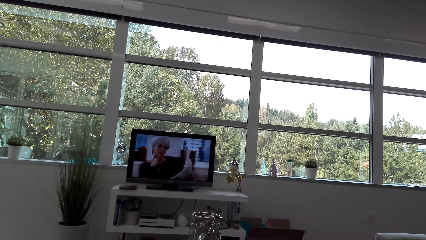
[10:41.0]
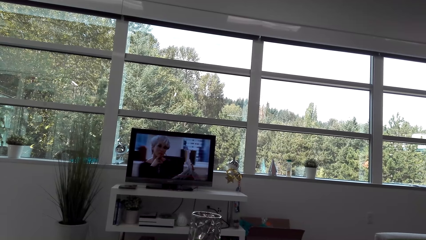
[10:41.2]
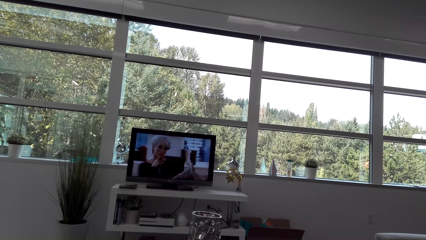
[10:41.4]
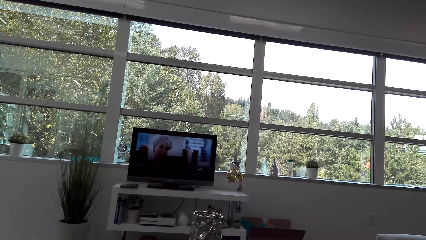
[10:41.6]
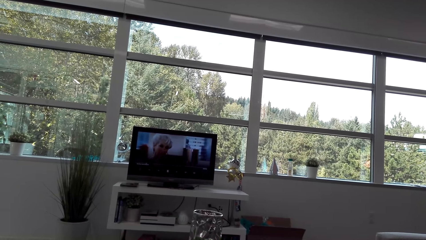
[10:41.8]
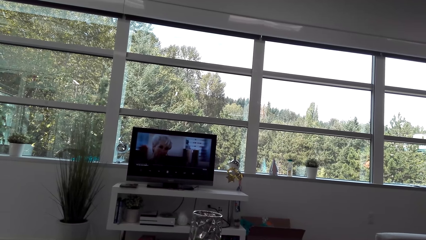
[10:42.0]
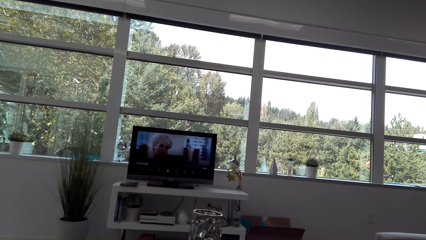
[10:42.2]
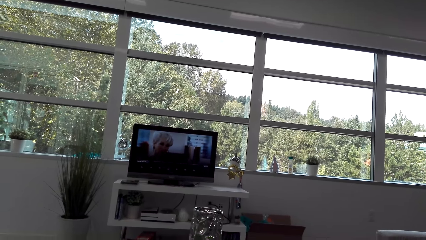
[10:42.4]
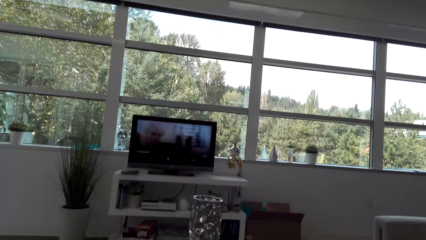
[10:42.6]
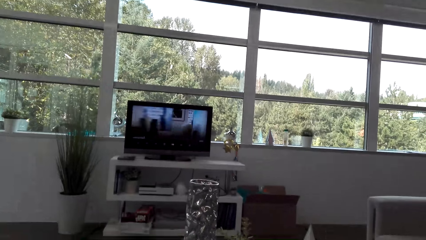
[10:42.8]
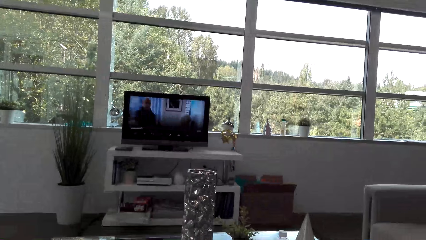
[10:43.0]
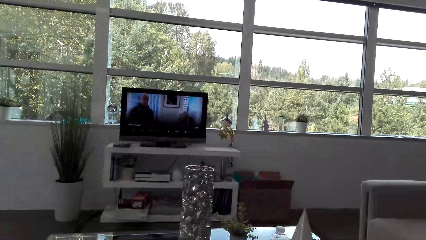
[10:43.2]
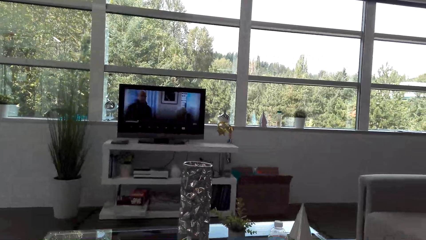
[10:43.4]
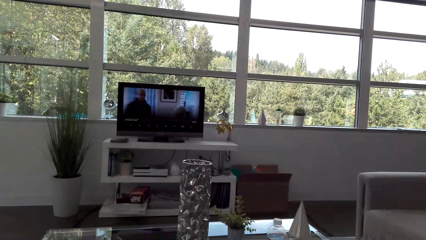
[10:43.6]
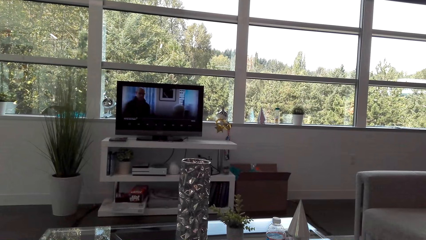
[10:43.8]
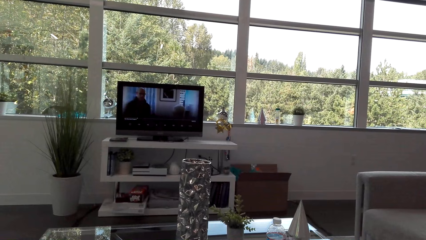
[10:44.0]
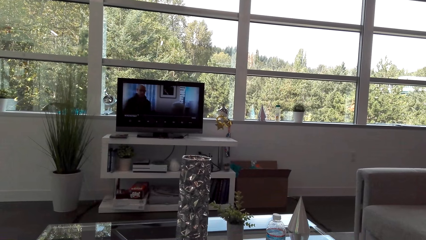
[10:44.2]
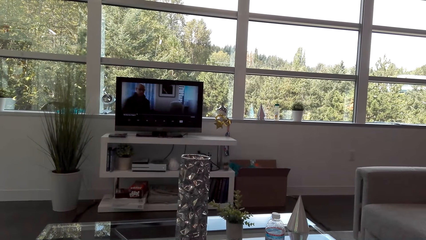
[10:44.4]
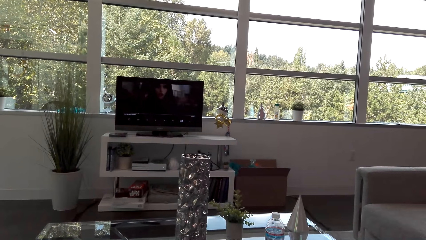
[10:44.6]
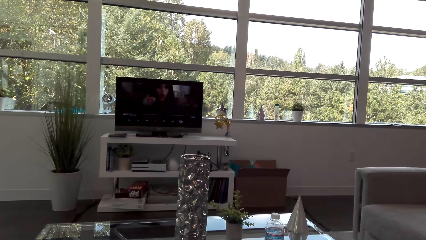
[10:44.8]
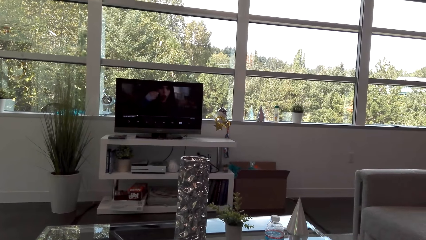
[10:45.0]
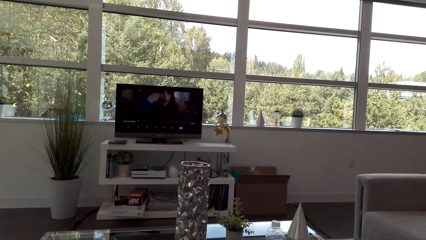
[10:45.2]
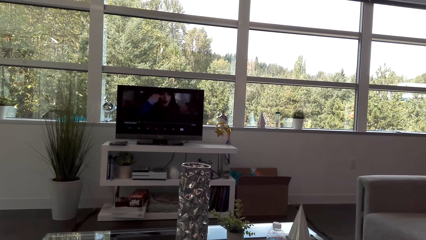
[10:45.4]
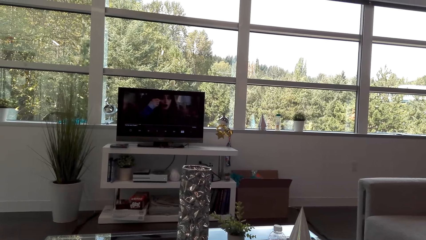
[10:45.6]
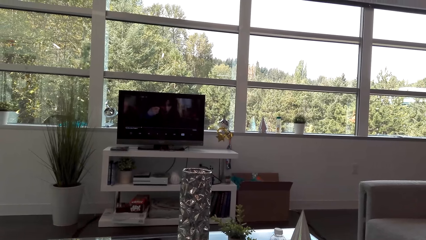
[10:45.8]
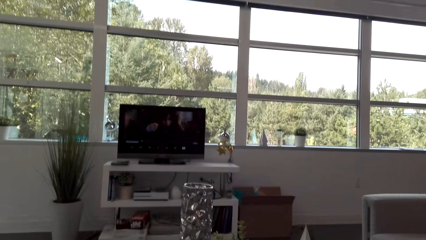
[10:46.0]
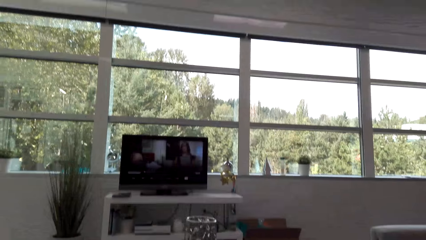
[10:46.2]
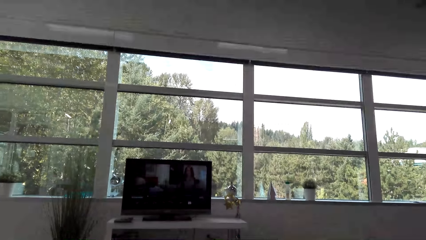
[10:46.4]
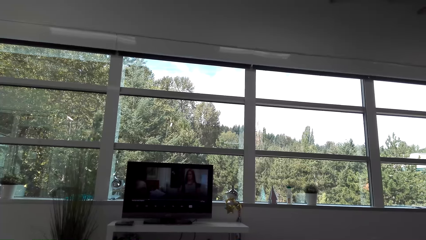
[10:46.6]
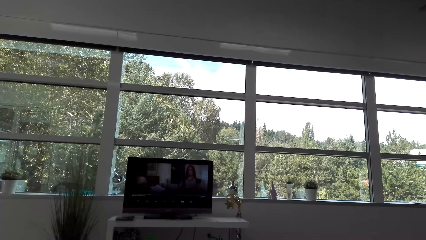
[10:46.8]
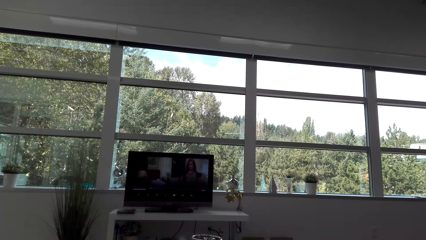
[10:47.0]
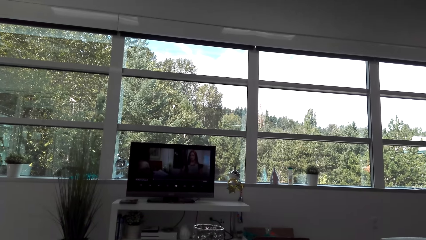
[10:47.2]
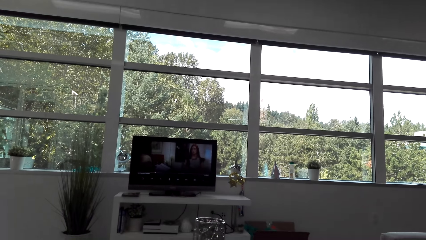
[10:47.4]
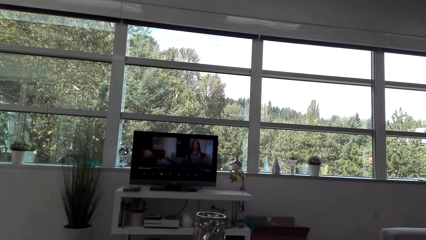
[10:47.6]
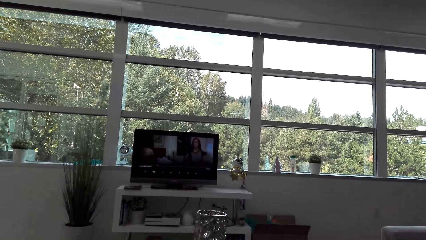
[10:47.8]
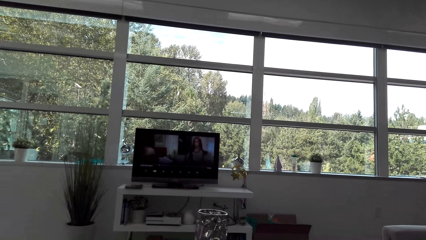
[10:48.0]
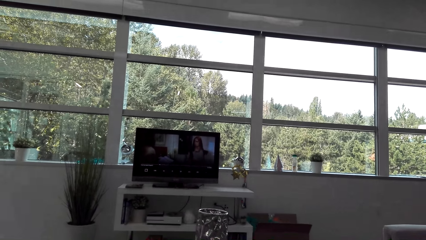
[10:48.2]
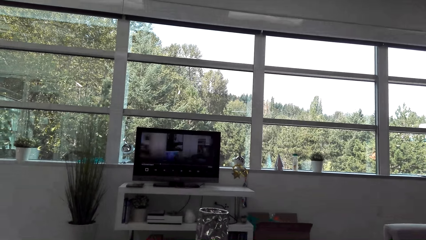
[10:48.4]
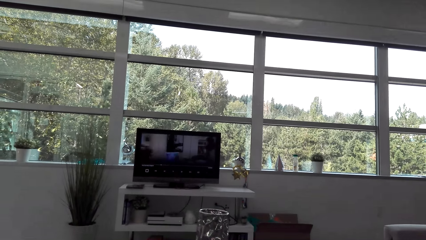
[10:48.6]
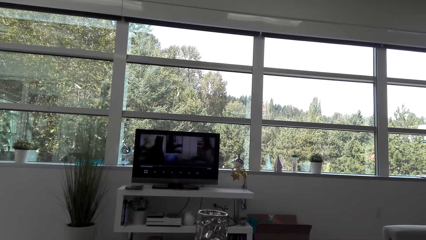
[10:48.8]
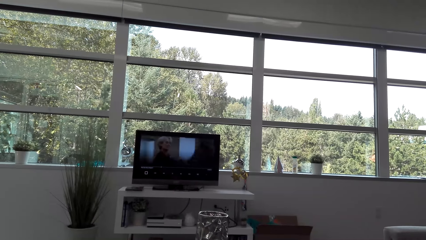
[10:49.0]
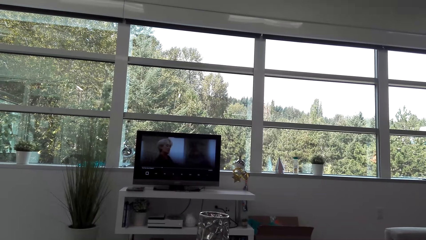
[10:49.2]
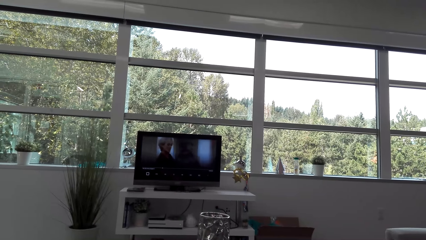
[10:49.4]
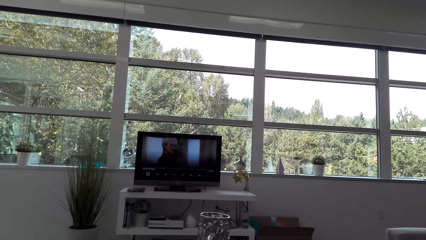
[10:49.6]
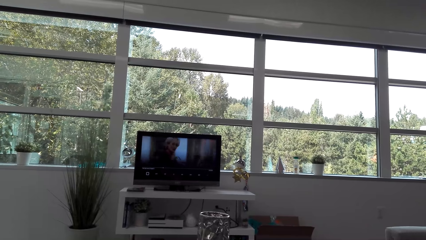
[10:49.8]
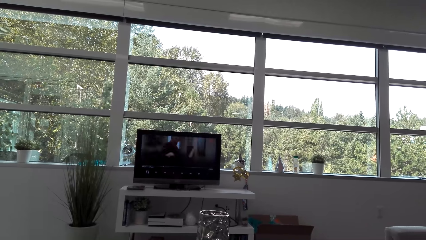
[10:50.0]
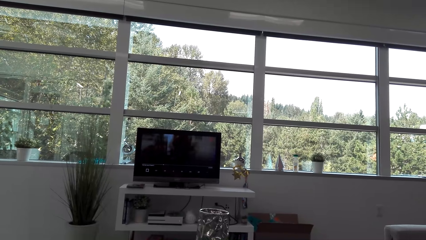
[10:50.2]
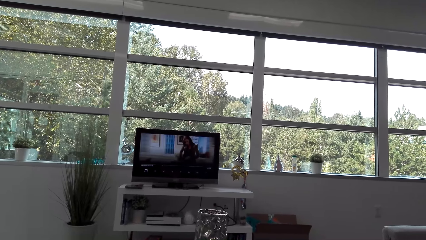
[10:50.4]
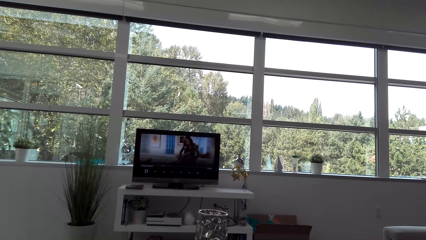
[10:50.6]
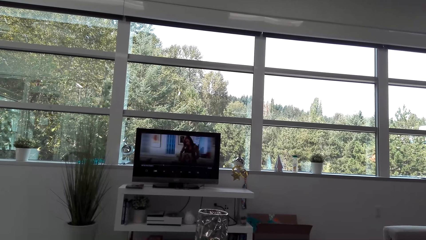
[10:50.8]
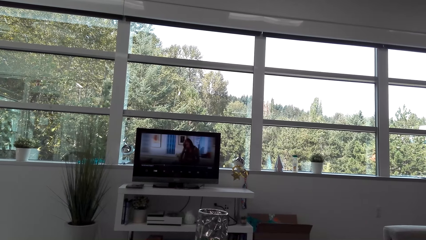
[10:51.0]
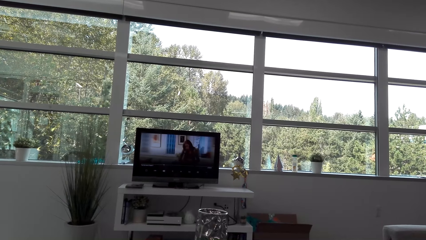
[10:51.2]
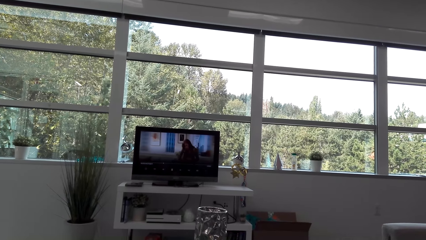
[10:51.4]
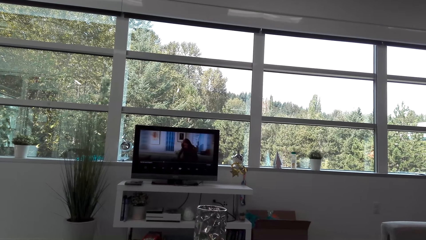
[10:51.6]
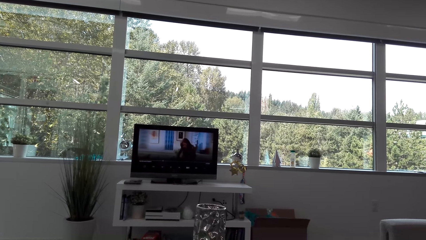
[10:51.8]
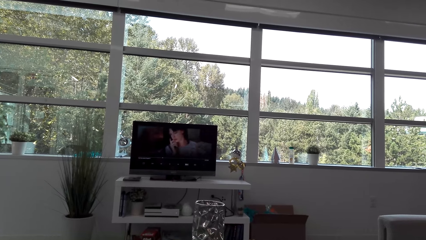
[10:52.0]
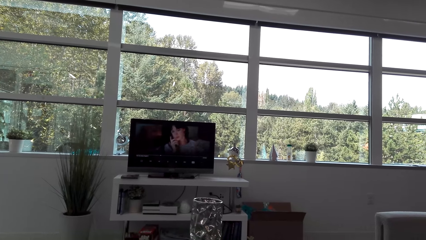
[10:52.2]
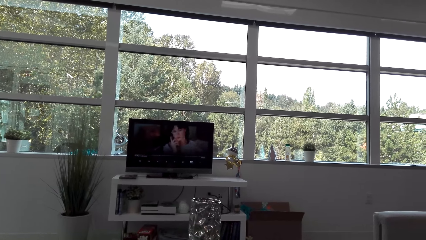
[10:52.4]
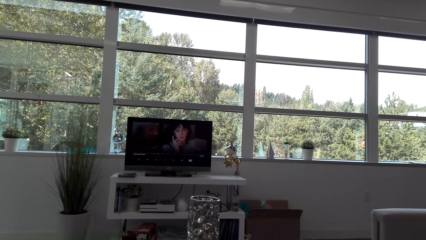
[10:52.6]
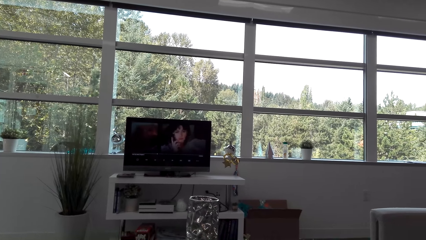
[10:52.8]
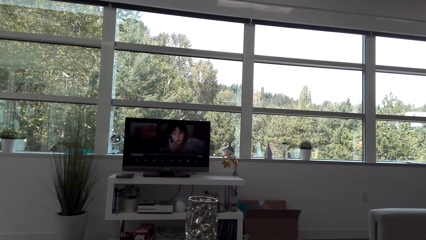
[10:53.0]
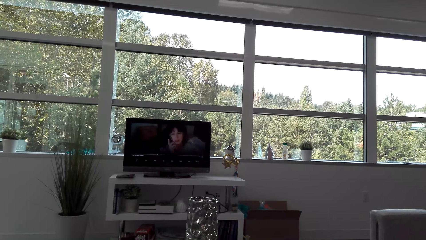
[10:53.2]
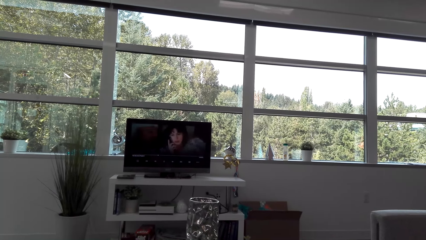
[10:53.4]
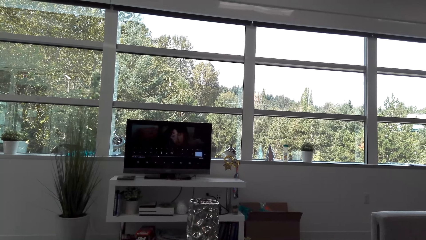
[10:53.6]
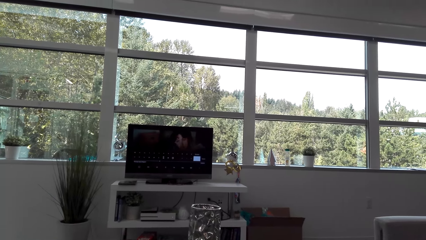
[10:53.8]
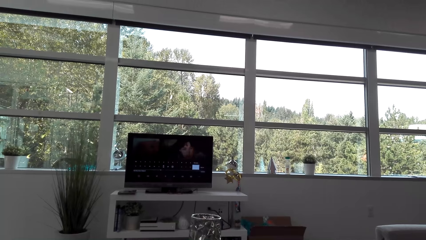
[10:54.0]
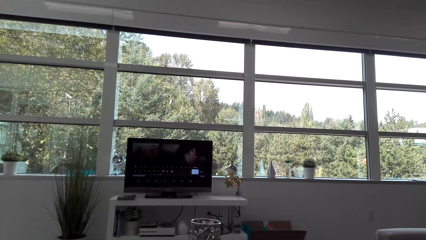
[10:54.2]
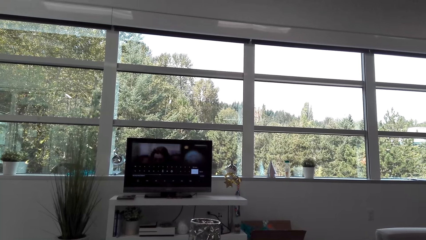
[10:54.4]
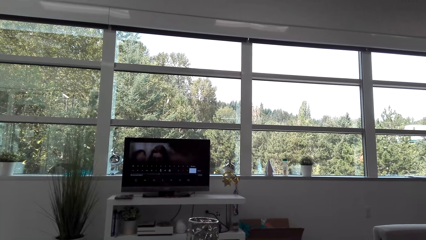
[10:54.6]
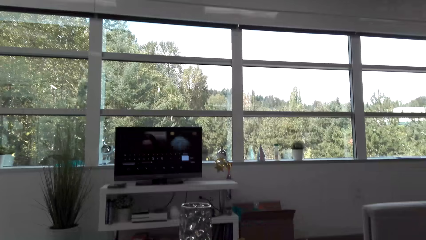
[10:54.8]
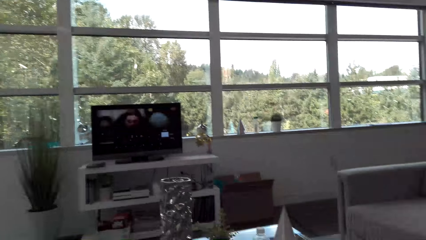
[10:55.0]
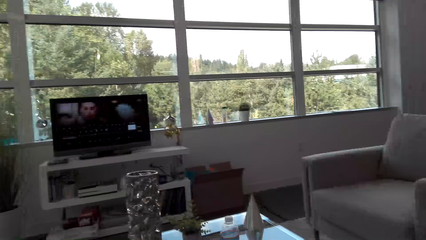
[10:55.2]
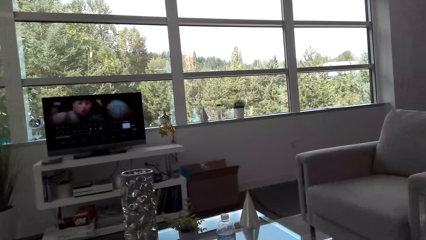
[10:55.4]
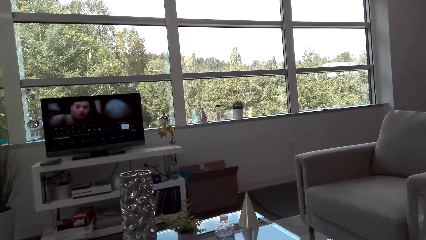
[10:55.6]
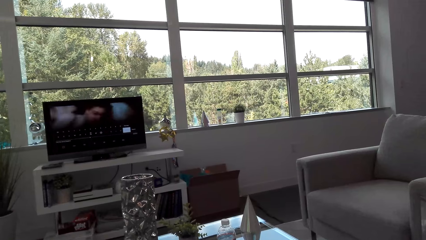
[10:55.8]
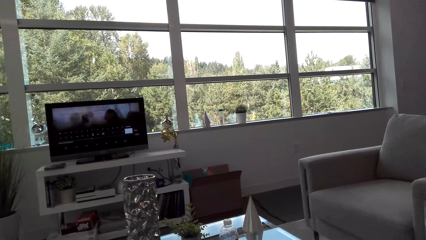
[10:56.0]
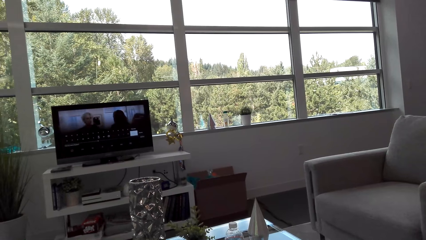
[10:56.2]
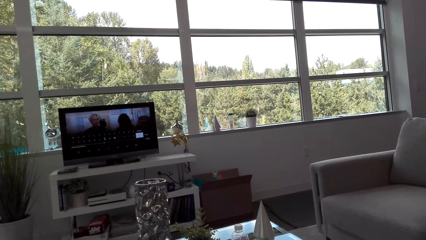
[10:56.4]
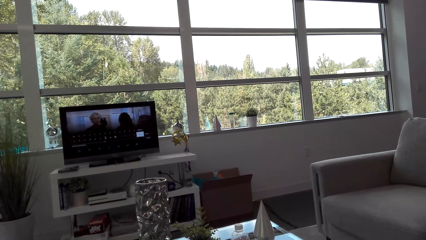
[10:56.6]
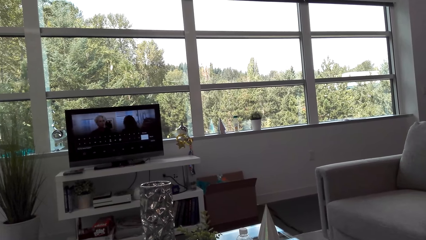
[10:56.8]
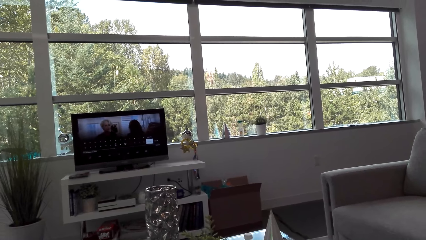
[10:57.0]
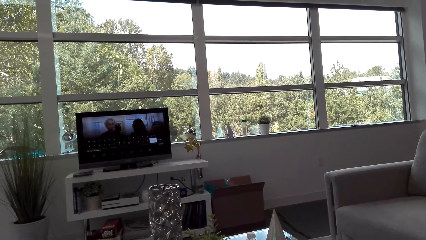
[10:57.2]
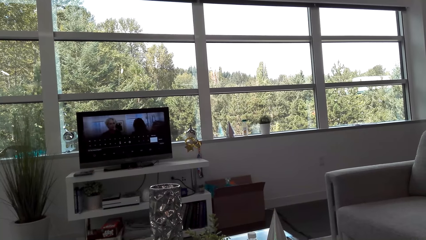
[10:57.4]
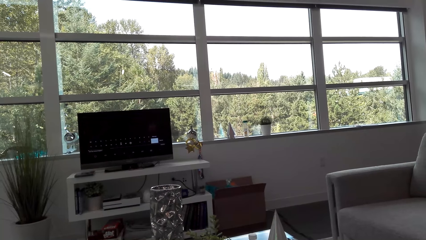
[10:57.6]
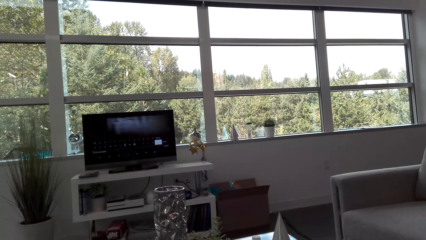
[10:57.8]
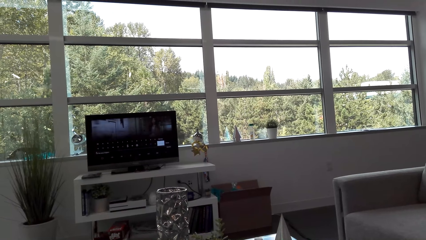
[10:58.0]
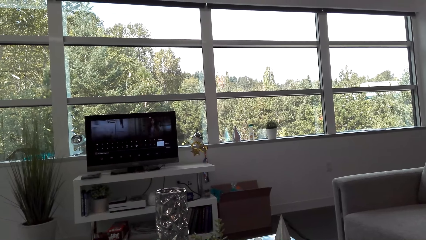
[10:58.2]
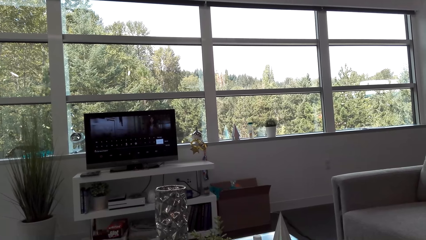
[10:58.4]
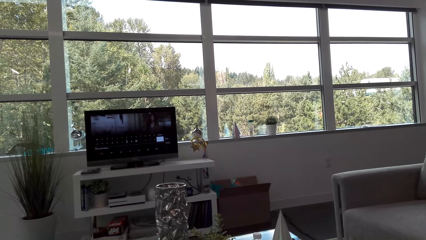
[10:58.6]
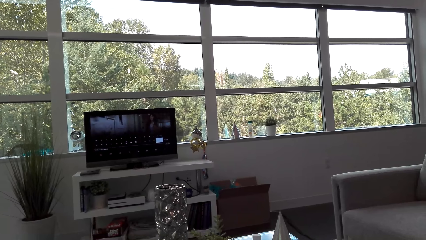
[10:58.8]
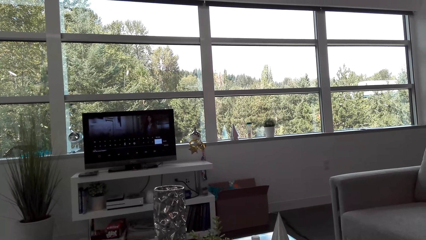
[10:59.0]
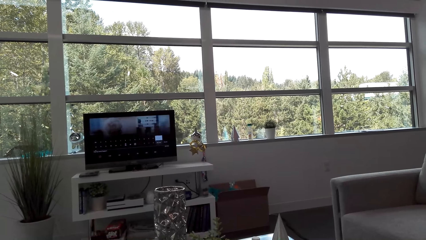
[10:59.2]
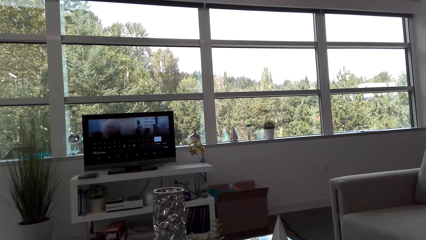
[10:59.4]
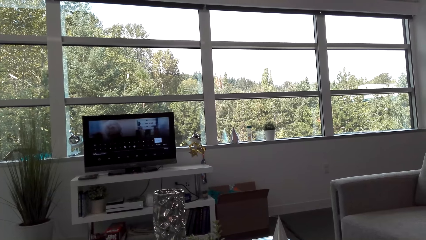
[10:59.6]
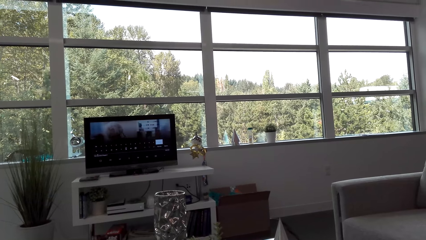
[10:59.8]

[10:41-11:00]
The camera wearer talks to a man. They watch the TV.
